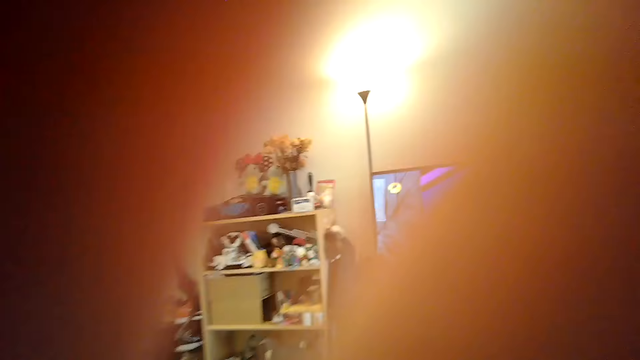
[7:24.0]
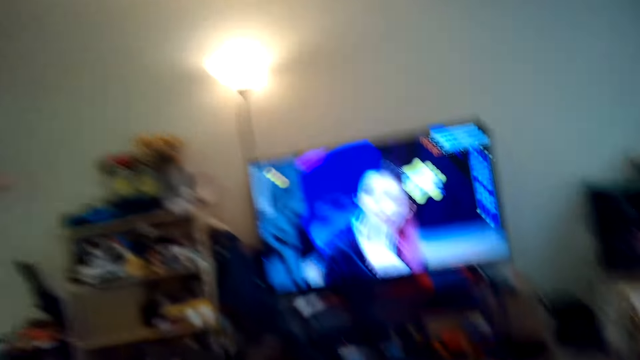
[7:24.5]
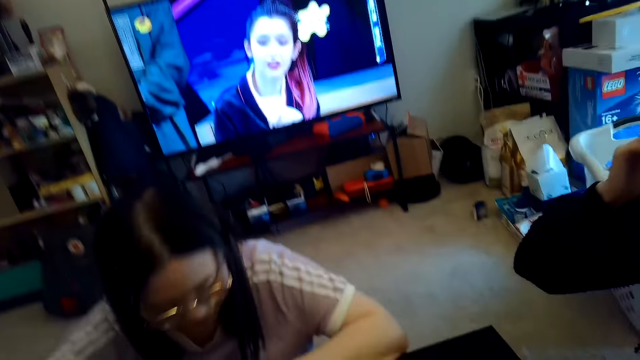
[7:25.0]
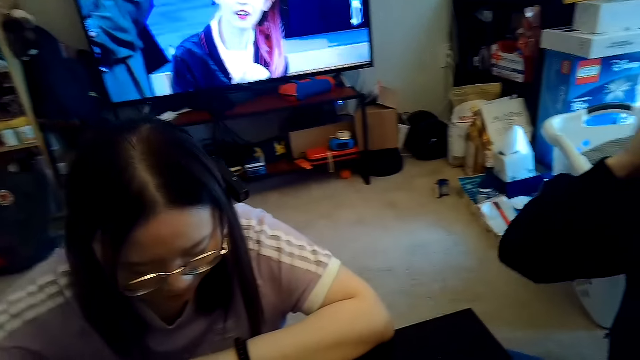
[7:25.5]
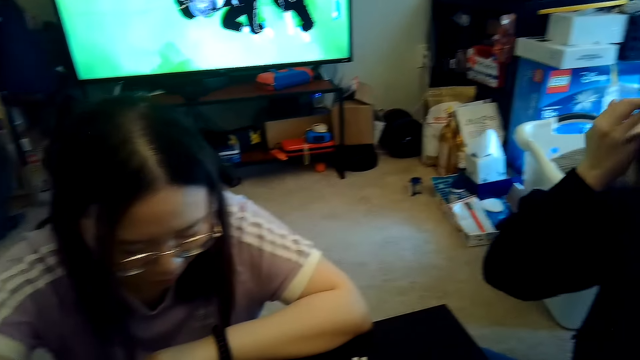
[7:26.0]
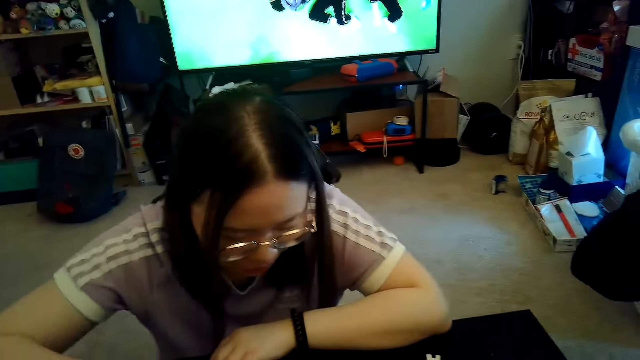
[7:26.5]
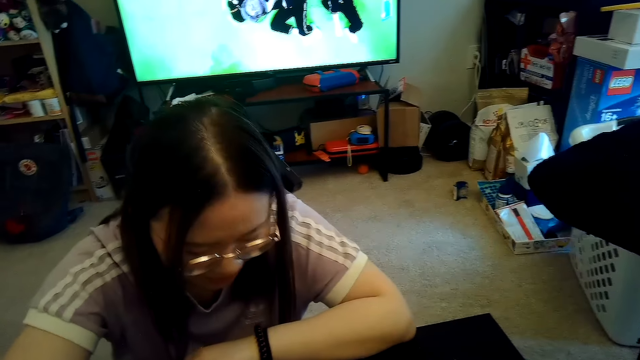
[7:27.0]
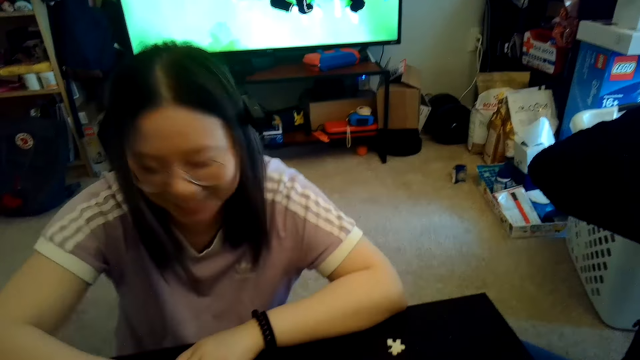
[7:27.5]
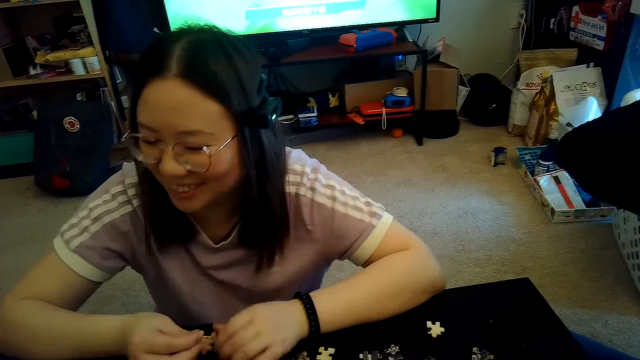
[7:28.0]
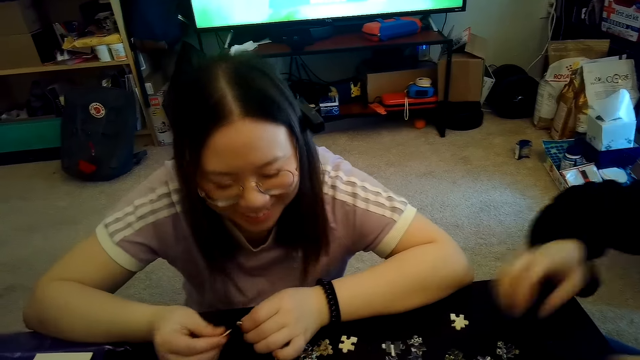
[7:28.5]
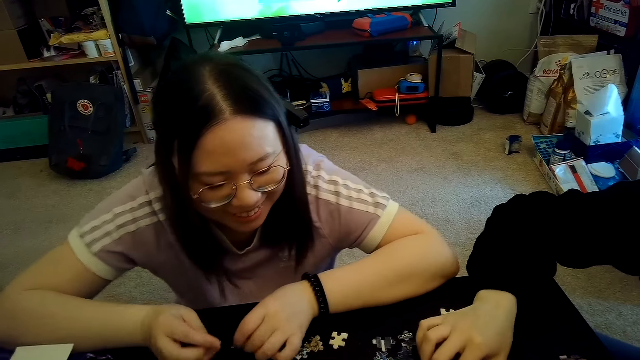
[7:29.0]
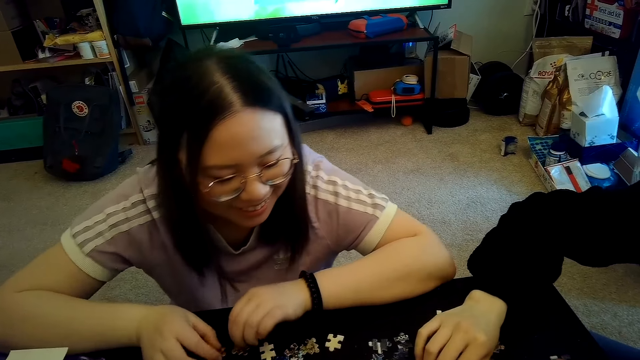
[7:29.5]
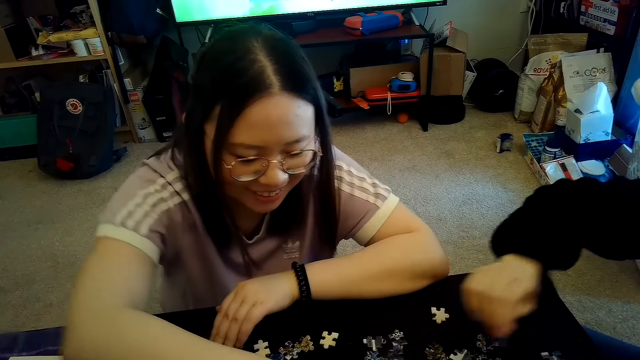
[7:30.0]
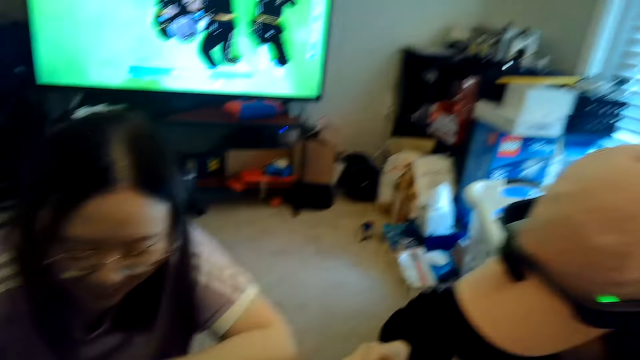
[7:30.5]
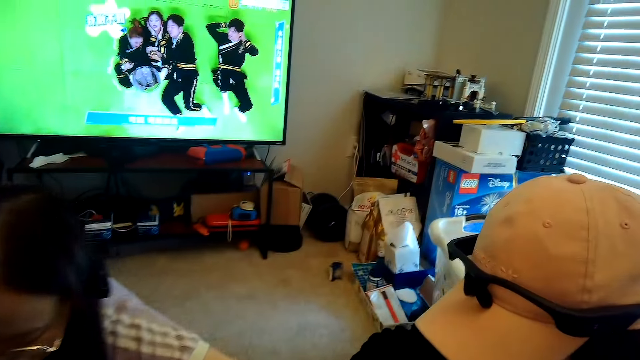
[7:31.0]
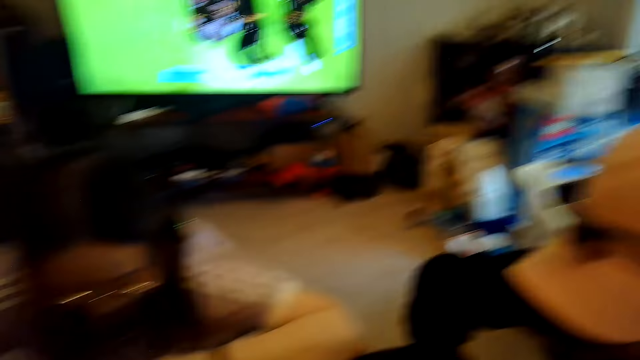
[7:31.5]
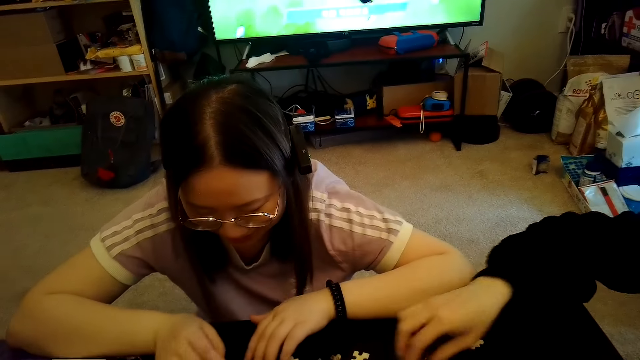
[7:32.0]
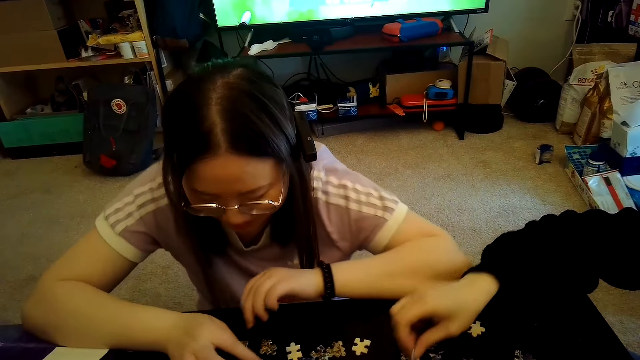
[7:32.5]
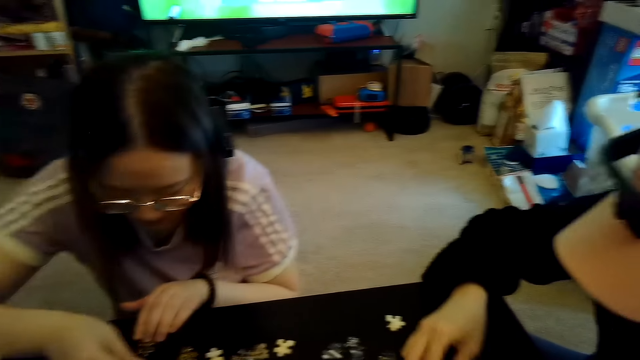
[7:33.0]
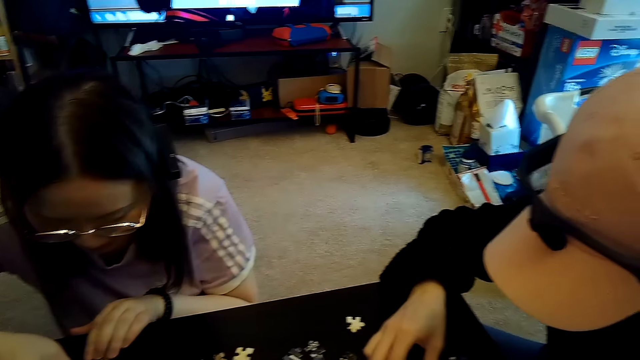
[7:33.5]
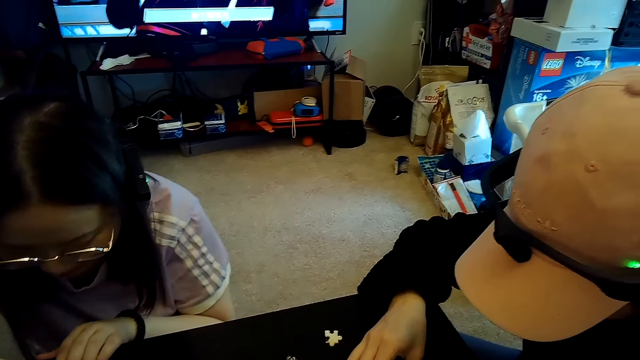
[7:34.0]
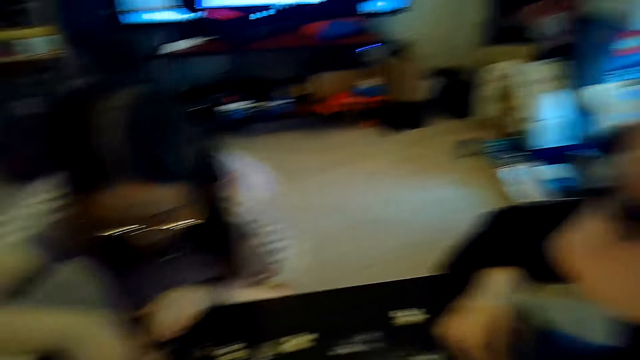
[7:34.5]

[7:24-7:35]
A person talks to the camera wearer.

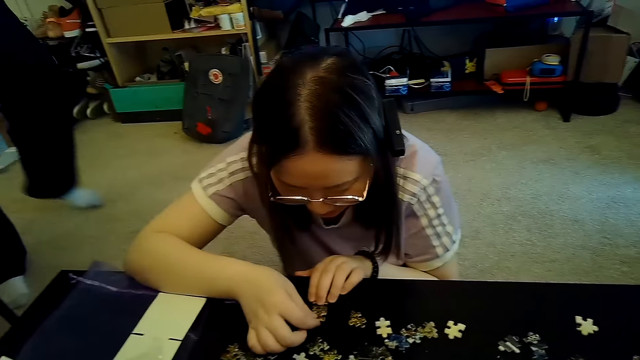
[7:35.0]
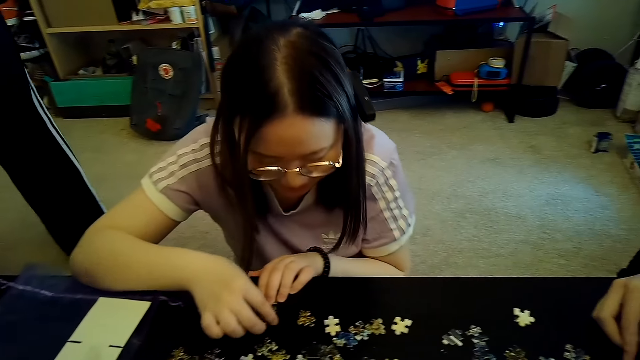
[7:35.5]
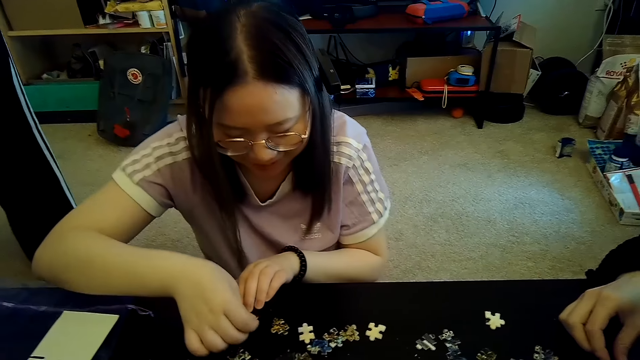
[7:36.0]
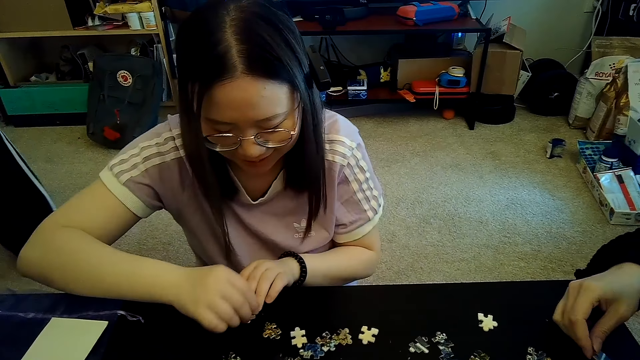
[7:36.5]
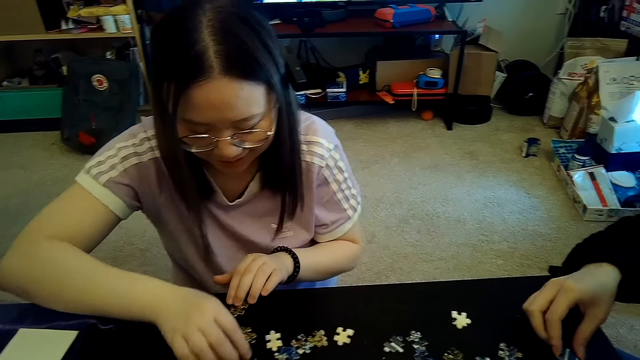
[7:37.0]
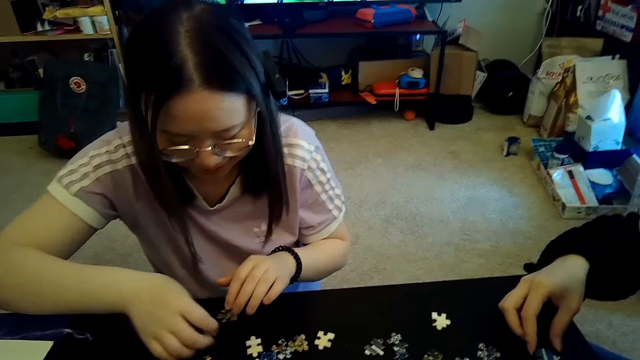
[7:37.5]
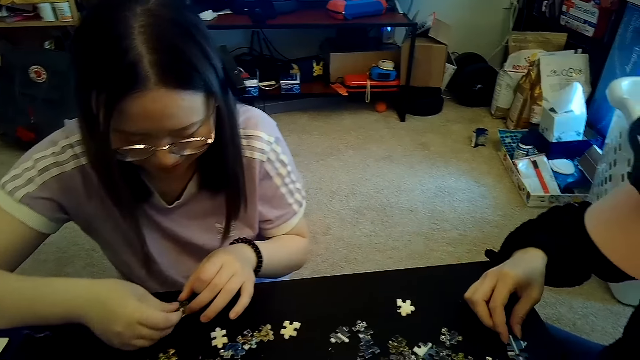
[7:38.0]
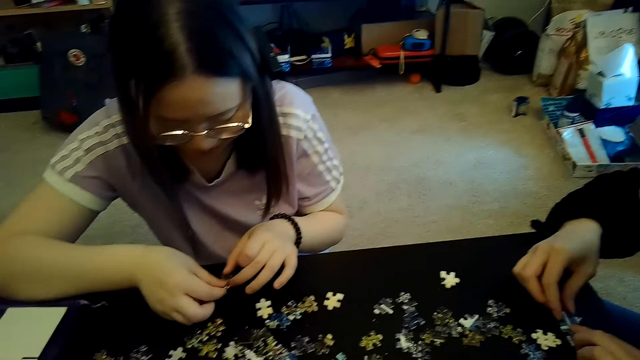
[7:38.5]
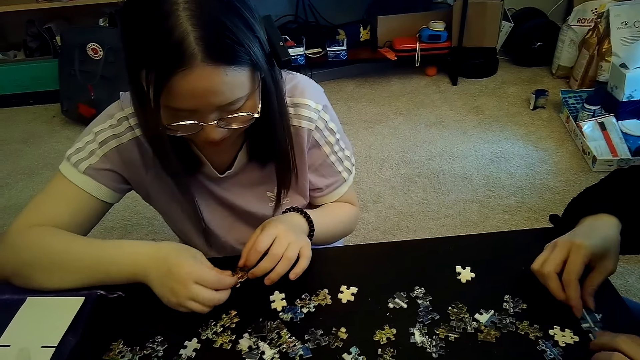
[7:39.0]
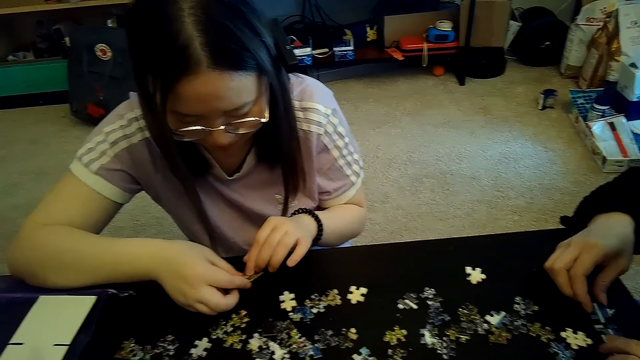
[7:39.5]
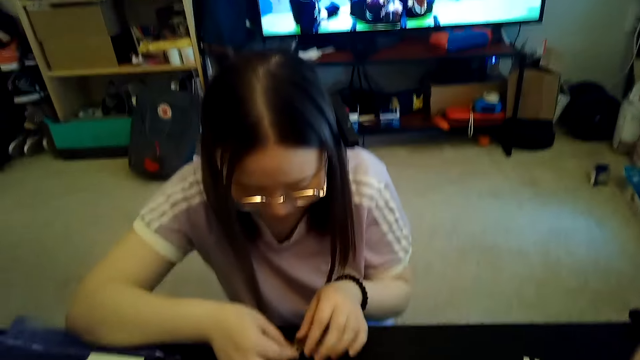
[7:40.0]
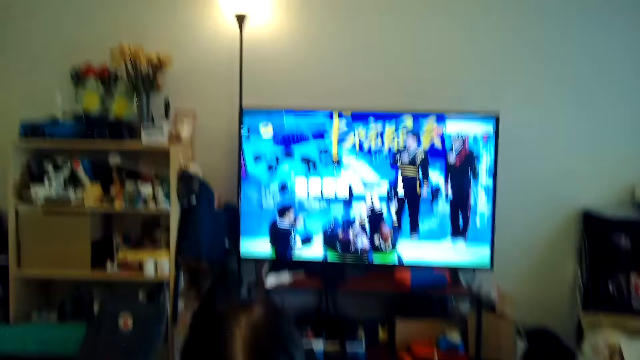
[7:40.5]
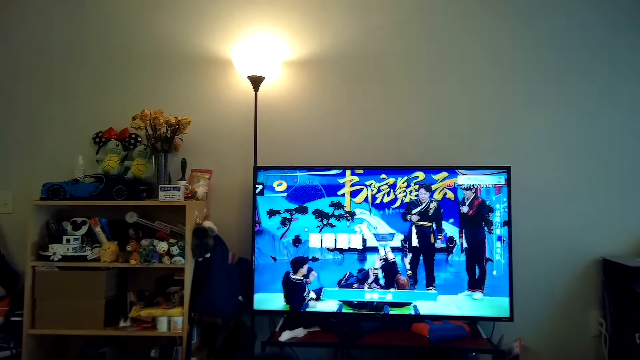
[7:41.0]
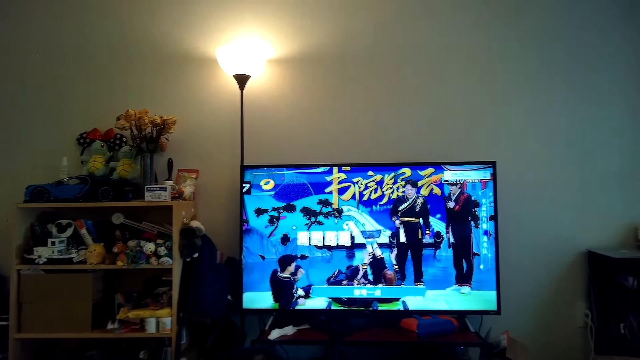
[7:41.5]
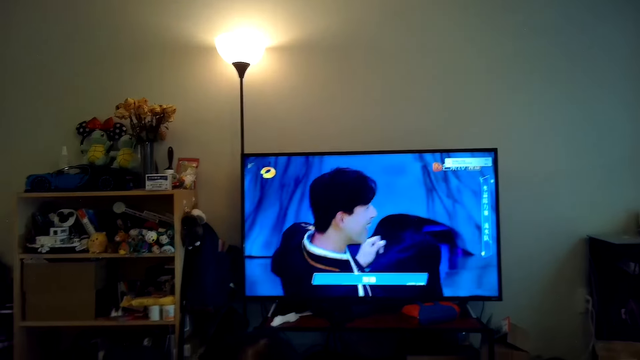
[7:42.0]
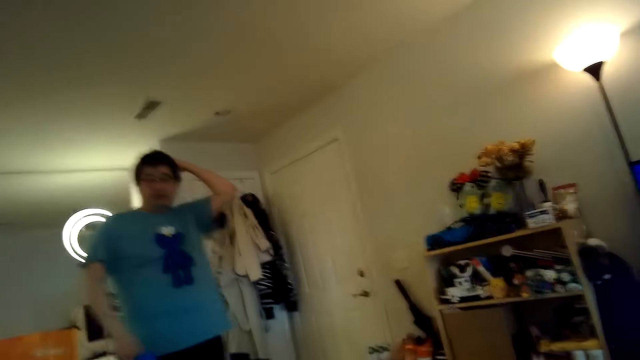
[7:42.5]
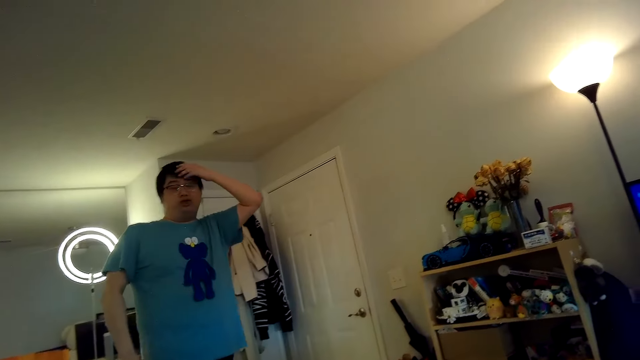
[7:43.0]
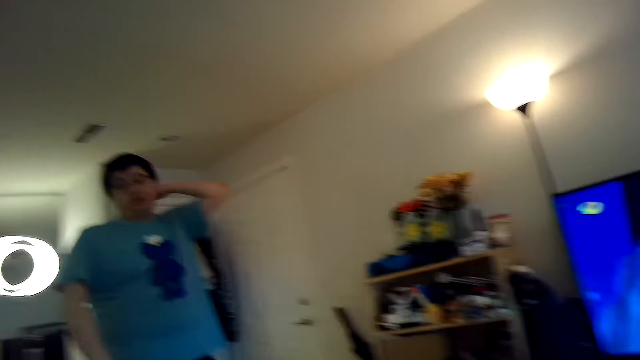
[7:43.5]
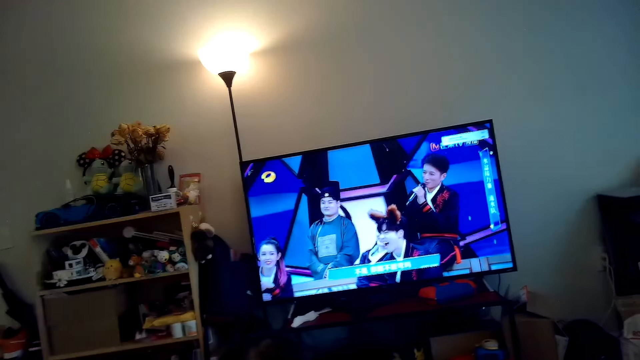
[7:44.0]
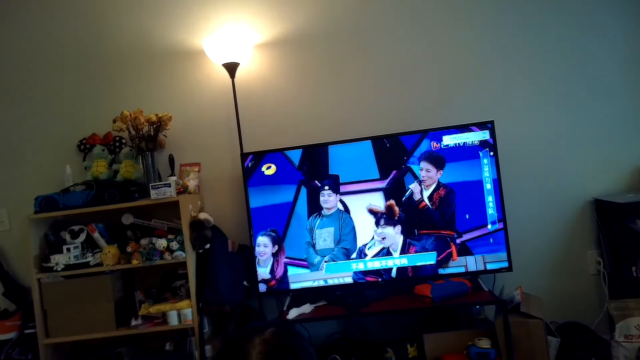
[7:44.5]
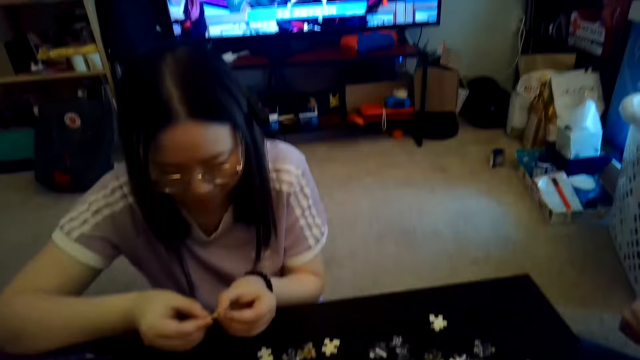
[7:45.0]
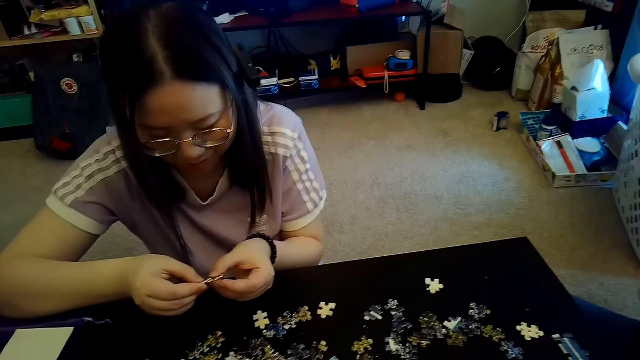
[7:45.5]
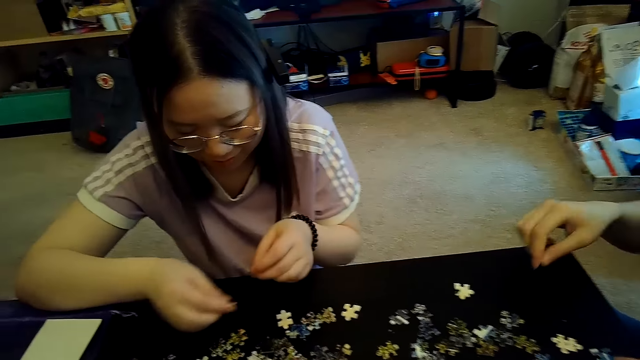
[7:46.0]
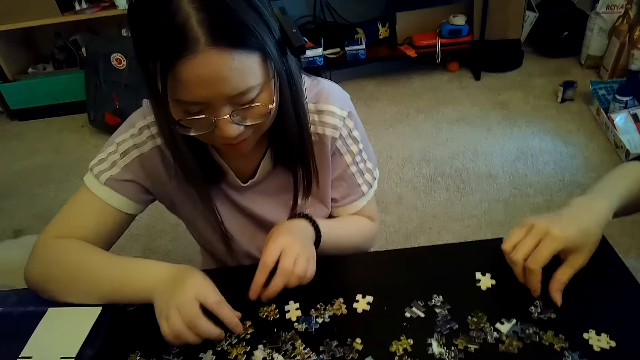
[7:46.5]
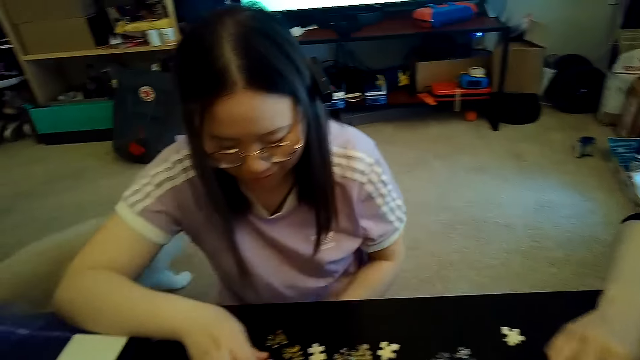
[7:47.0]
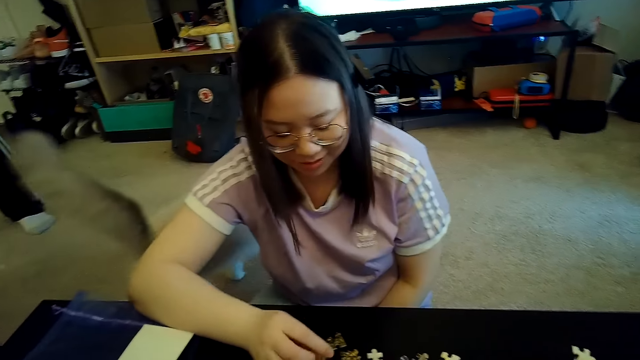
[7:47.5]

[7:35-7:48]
A person plays the puzzle. The camera wearer watches the television.
